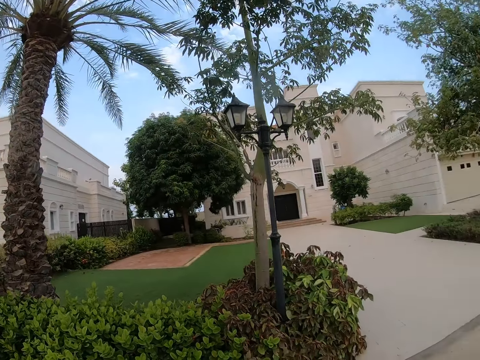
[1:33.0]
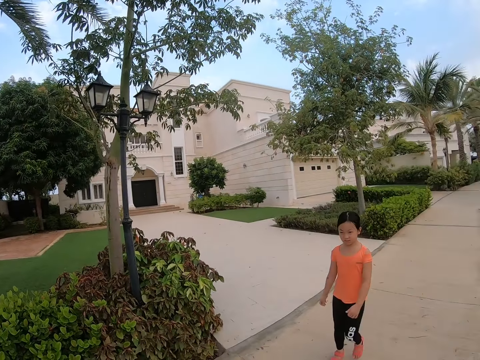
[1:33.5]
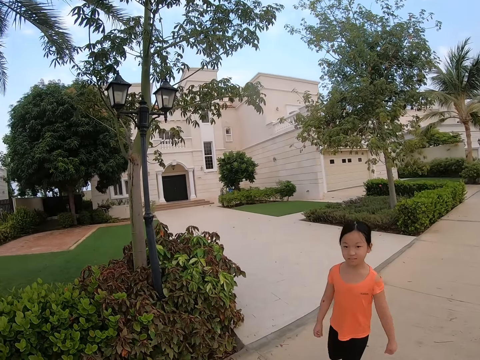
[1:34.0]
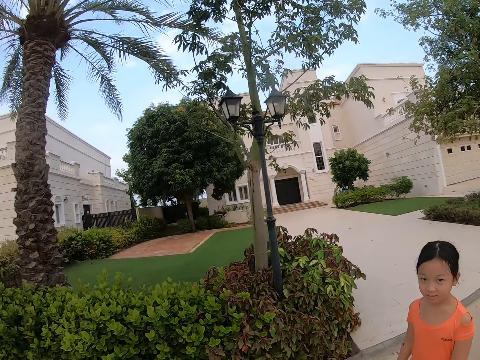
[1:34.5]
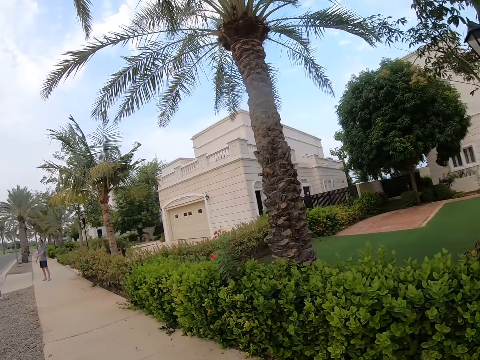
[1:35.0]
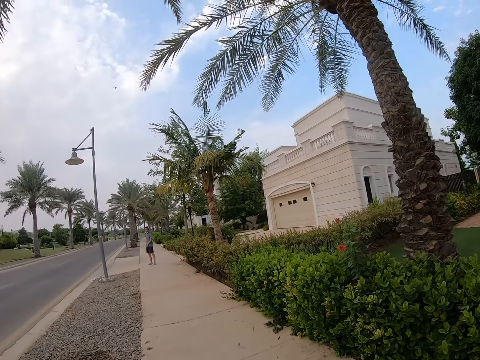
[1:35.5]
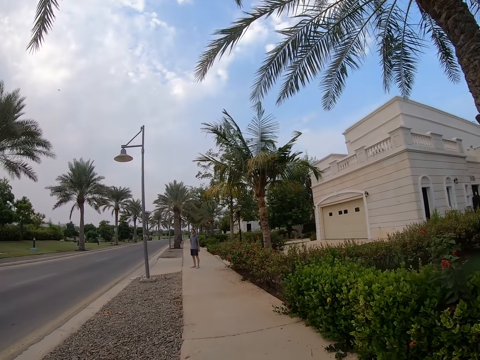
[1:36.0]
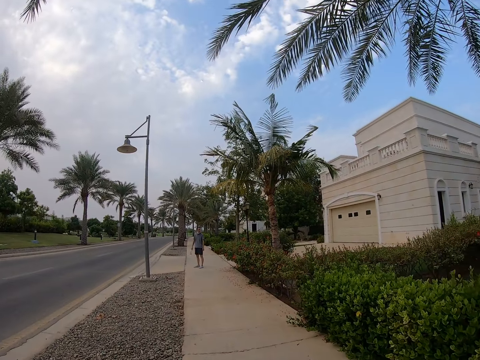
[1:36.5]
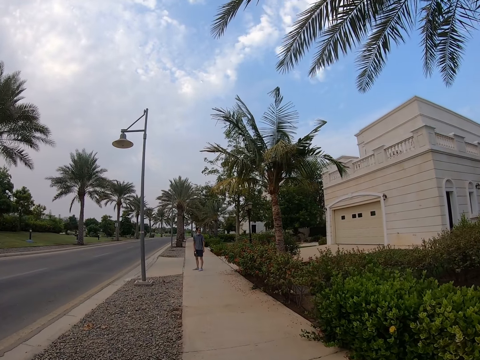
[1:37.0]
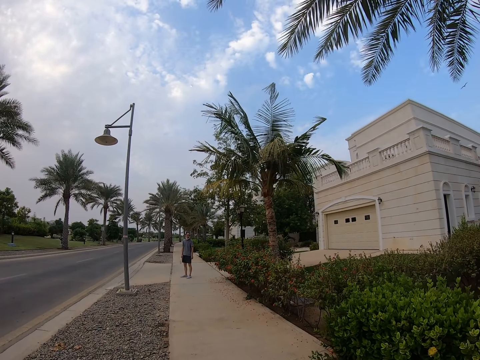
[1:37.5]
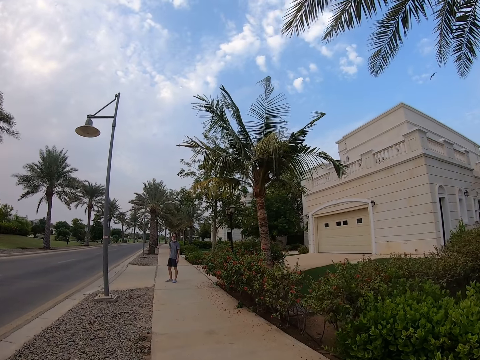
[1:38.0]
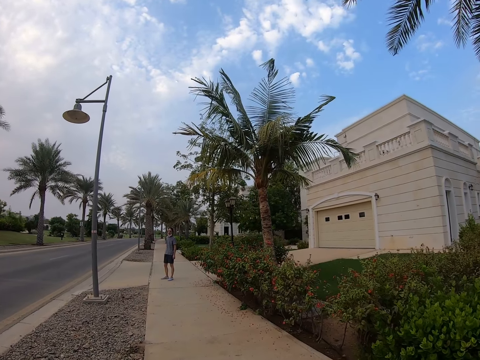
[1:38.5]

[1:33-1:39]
The camera wearer looks around the houses. A woman walks on the sidewalk. The camera wearer stares at the woman. A man stops walking. The camera wearer walks on the sidewalk. The man stares at the camera wearer. The man stands on the sidewalk. The camera wearer walks on the sidewalk.

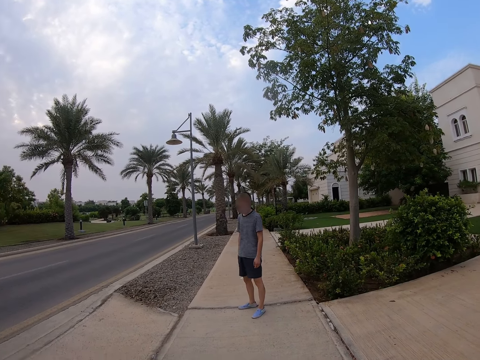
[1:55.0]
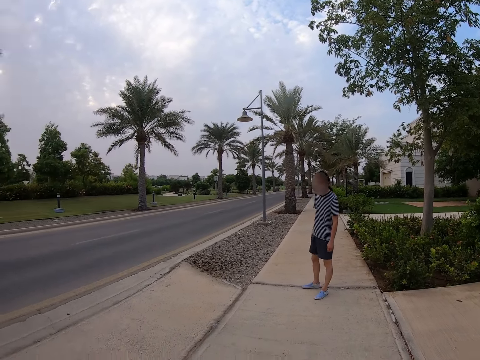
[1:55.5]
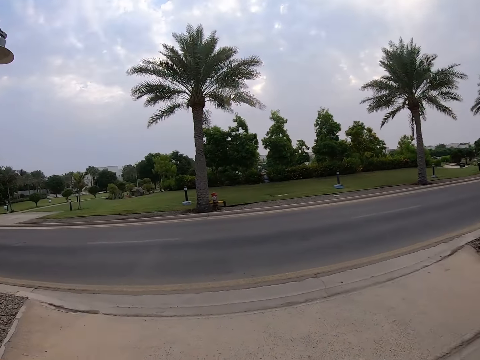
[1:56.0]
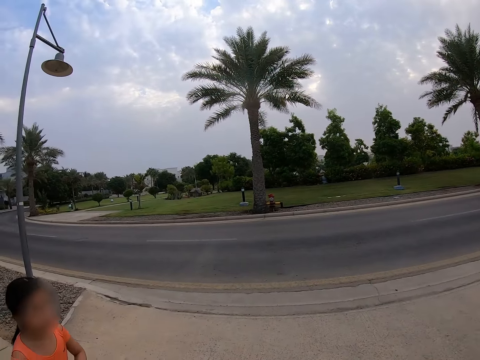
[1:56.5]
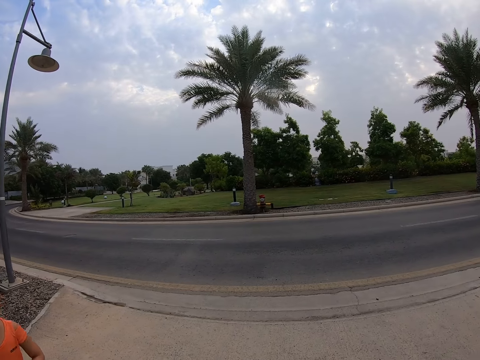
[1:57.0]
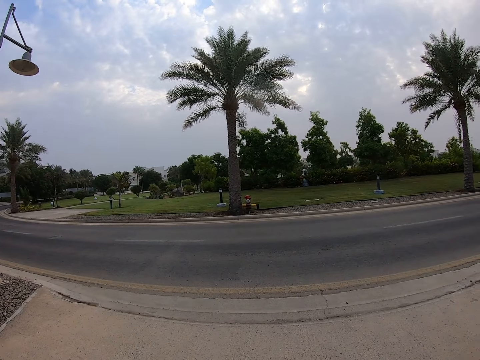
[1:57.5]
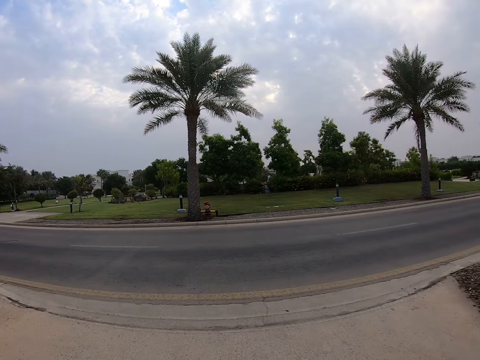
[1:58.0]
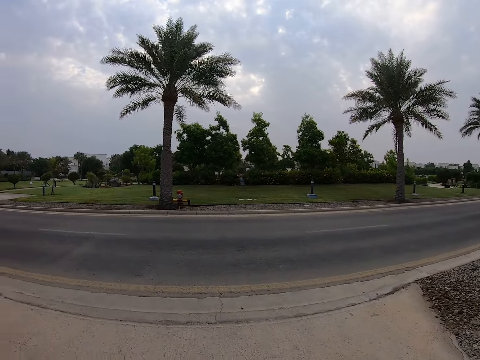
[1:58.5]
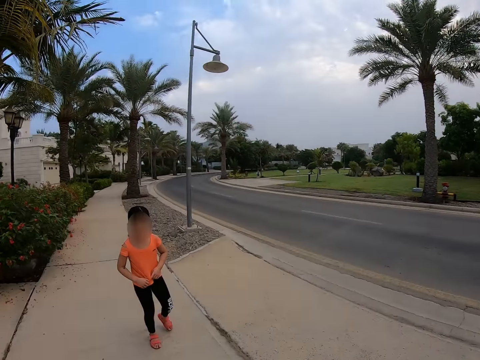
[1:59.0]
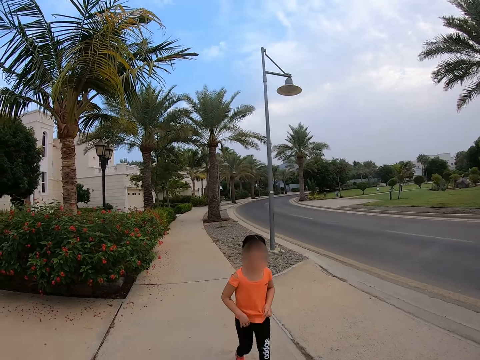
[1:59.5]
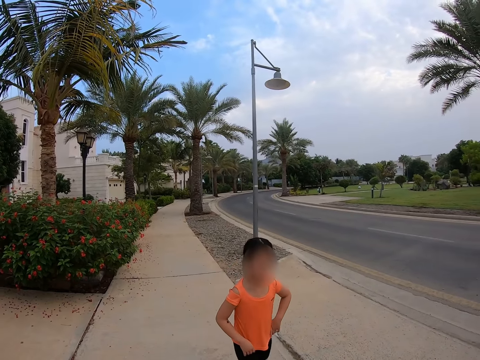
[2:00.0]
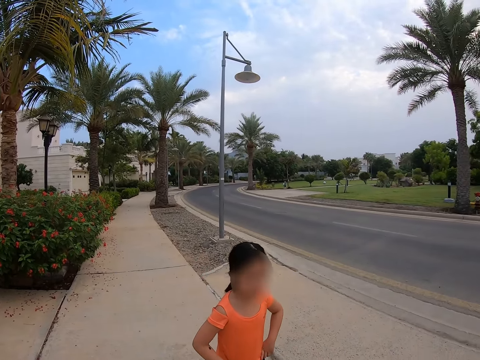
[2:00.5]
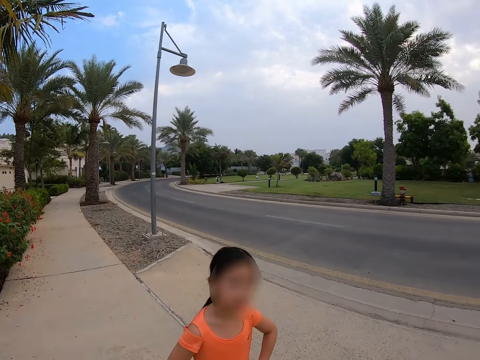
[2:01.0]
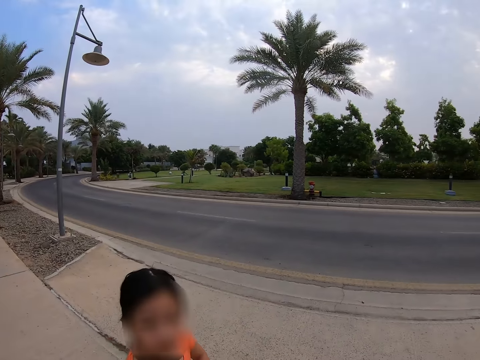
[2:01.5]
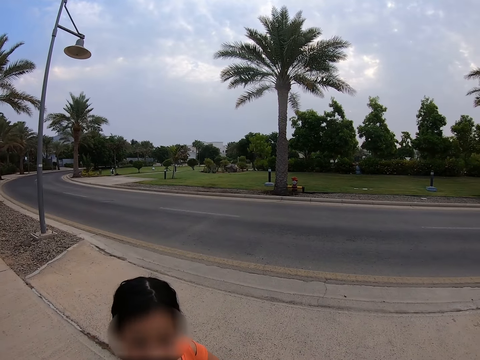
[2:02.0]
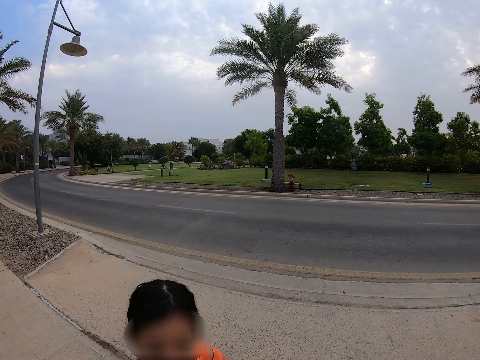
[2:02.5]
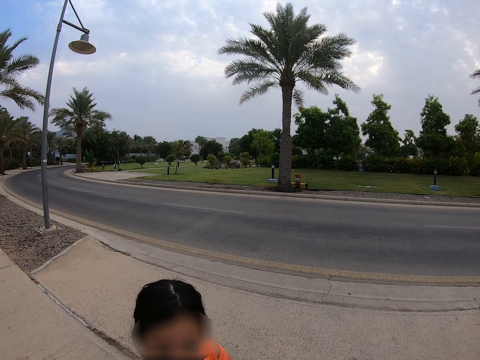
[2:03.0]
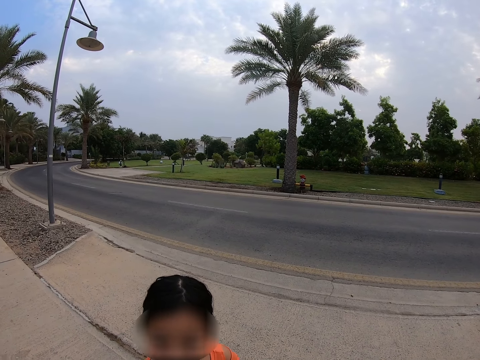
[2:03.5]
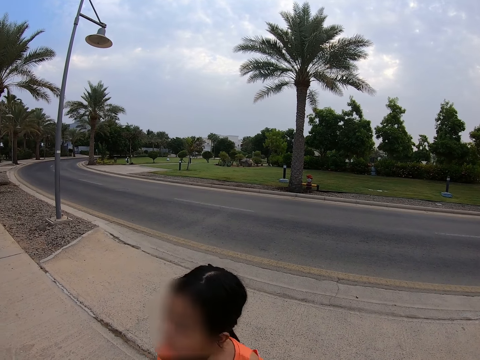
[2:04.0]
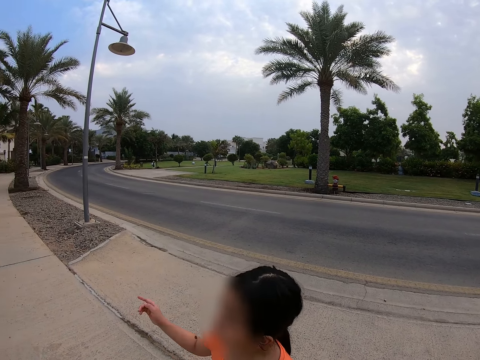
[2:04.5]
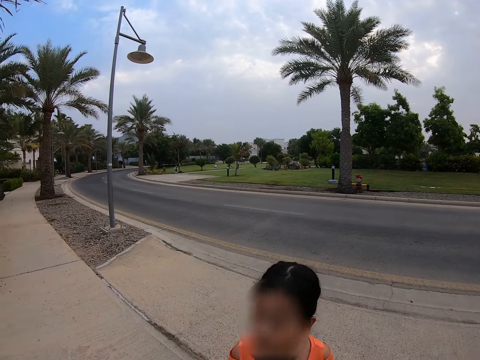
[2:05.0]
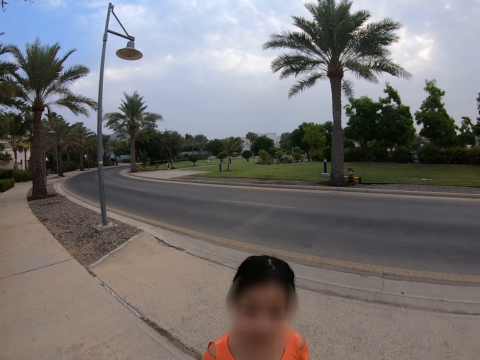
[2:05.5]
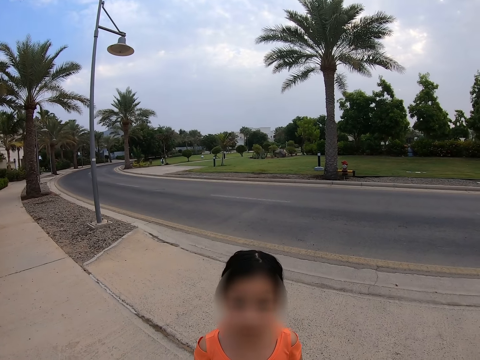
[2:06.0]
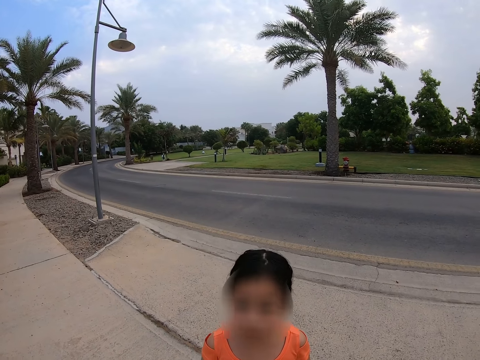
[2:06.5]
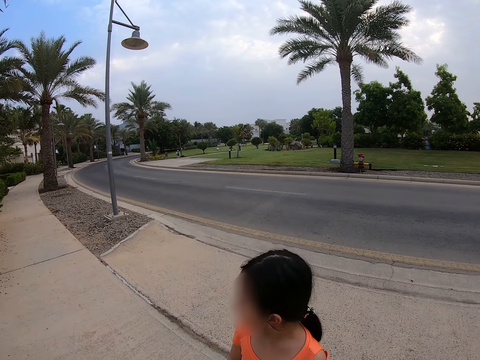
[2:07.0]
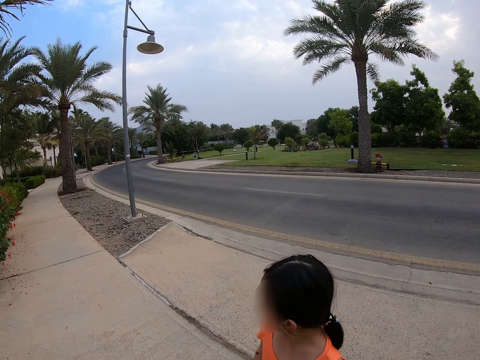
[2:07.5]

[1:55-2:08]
The camera wearer looks across the road. A woman stands on the sidewalk. The camera wearer looks across the road. The woman walks along the sidewalk. The camera wearer stares at the woman. The woman stands on the sidewalk. The camera wearer stands on the road with the woman and converses with the woman. The woman makes gestures. The woman points at something. The camera wearer converses with the woman.

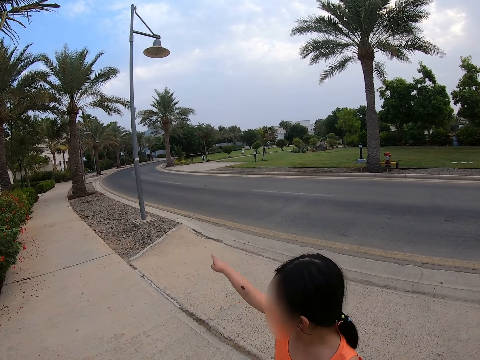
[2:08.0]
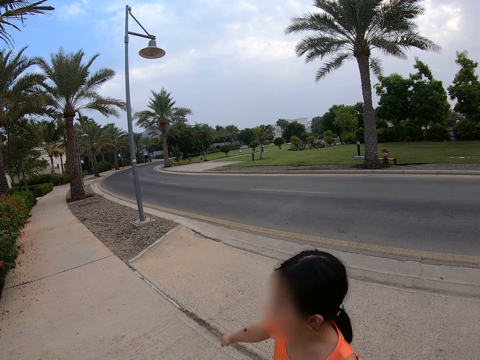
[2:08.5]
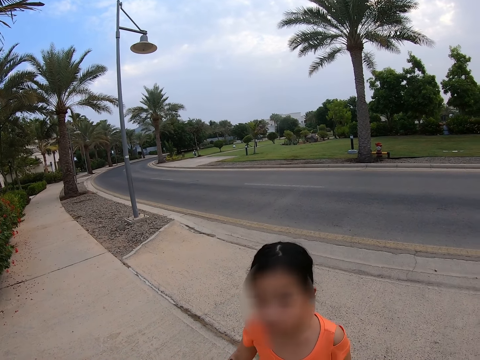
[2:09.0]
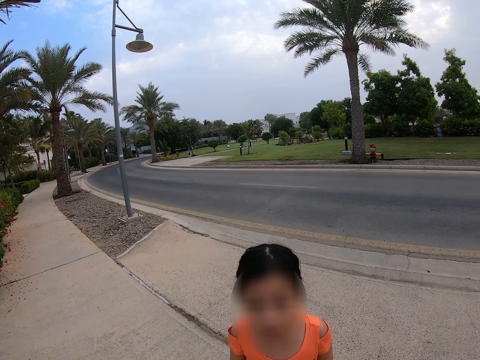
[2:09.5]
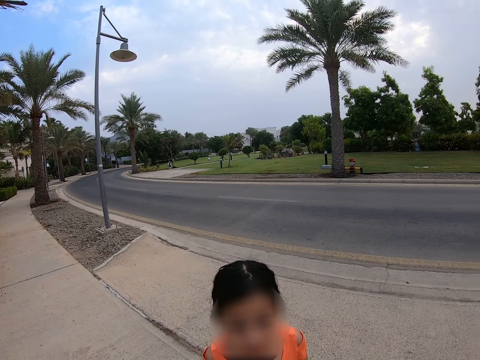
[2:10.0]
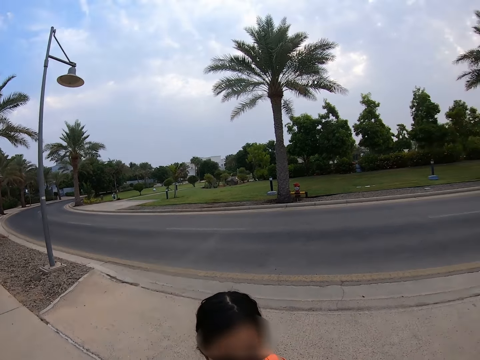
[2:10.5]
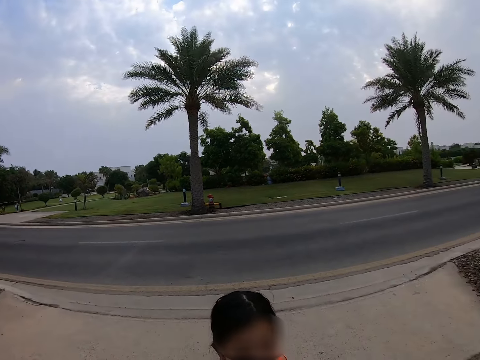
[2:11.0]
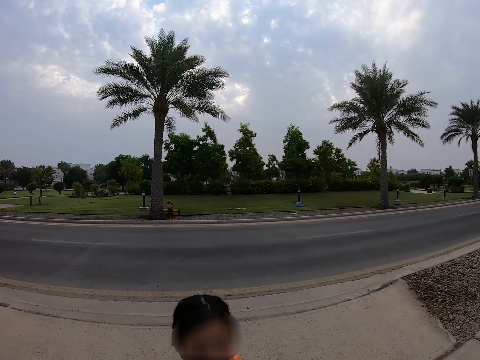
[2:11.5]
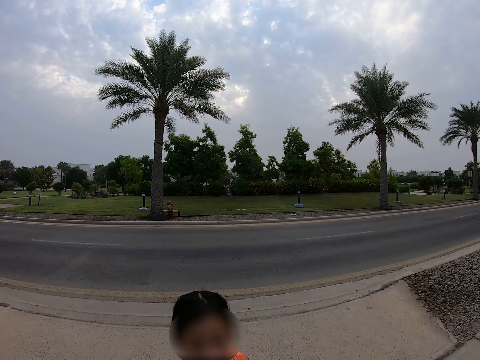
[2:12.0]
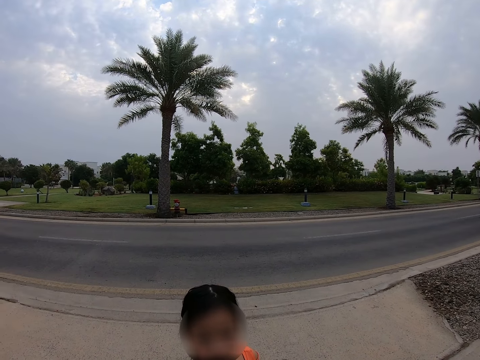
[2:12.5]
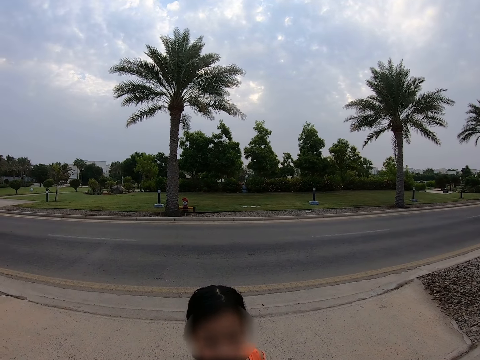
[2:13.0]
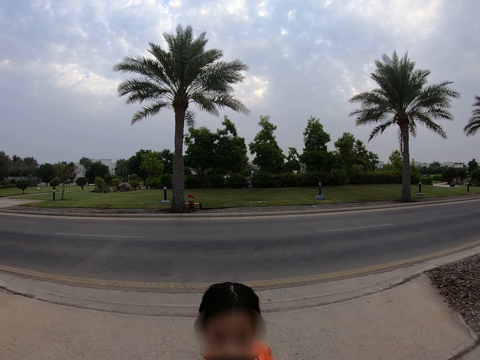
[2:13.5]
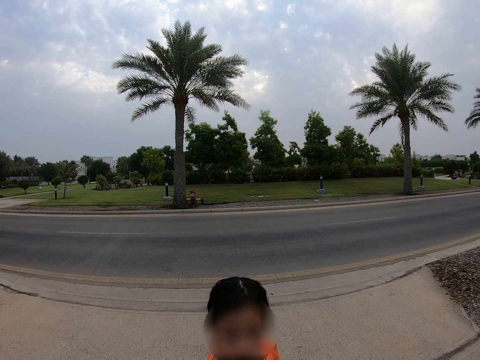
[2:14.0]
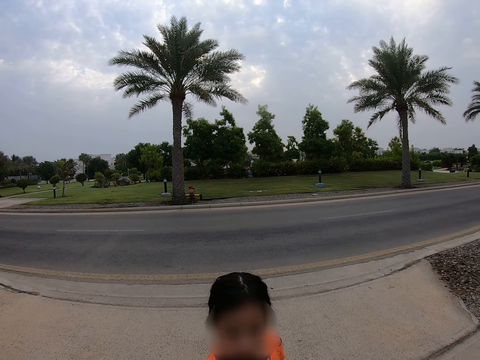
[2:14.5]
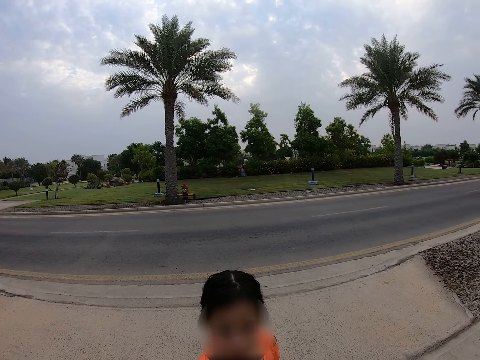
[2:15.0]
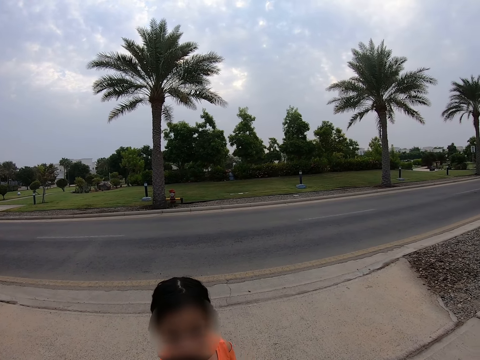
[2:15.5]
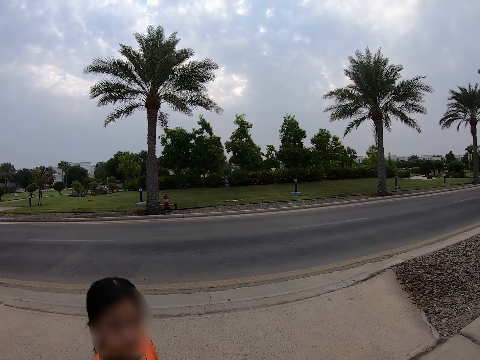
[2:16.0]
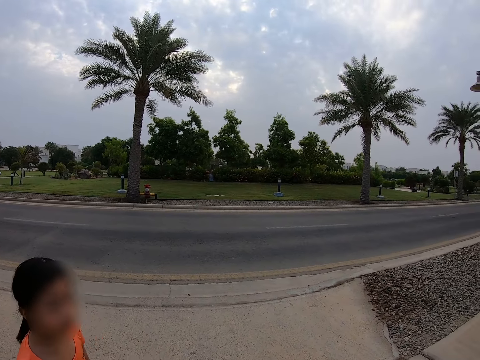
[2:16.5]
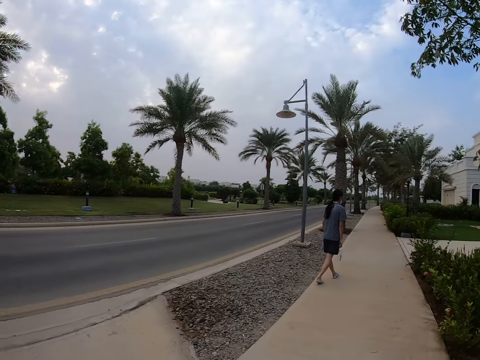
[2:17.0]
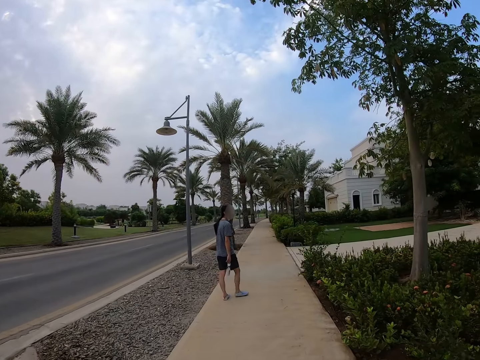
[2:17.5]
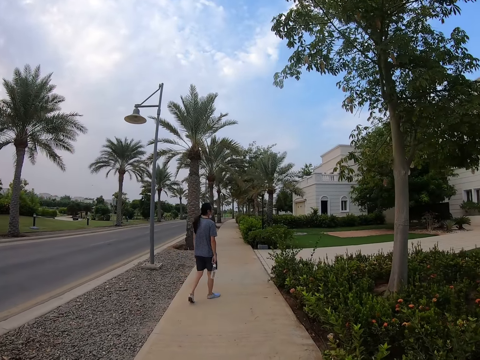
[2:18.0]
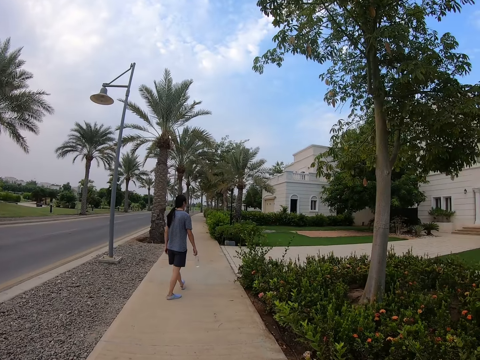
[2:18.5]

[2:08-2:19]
A woman points at something. The camera wearer converses with the woman. A man walks along the sidewalk. The camera wearer walks along the sidewalk.
